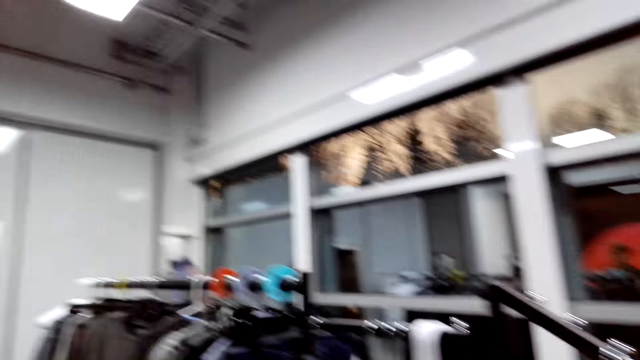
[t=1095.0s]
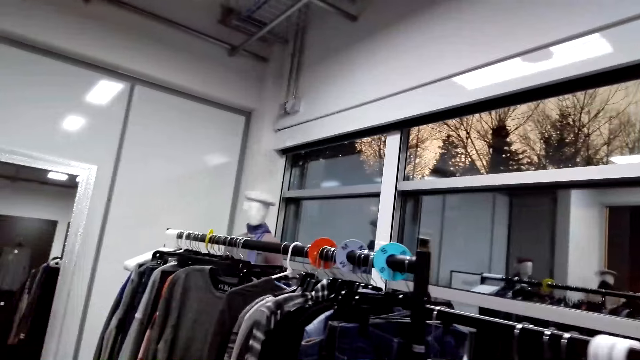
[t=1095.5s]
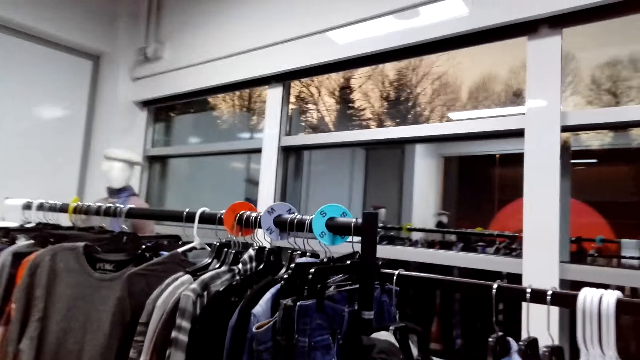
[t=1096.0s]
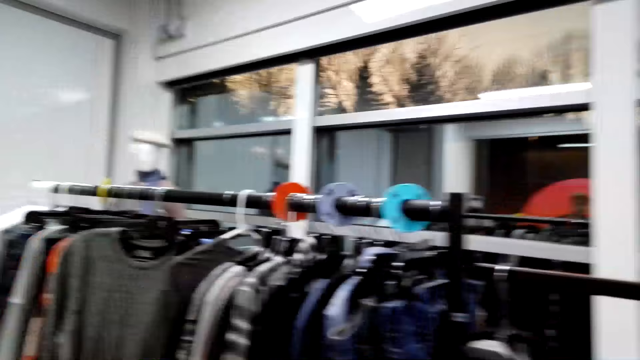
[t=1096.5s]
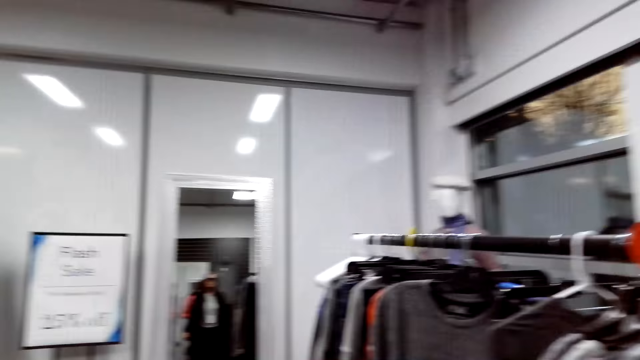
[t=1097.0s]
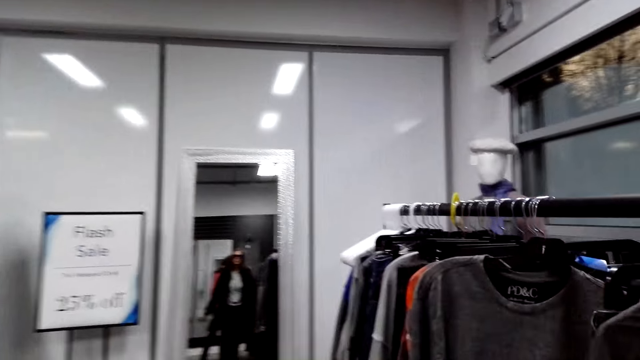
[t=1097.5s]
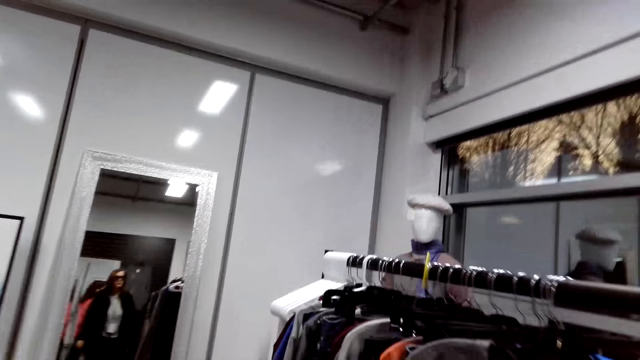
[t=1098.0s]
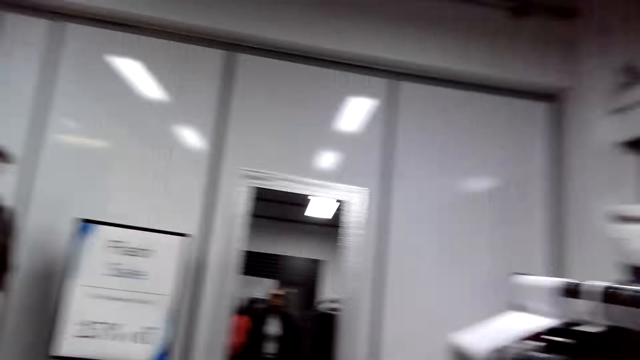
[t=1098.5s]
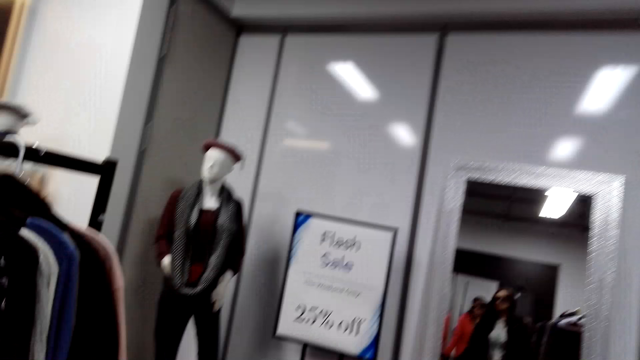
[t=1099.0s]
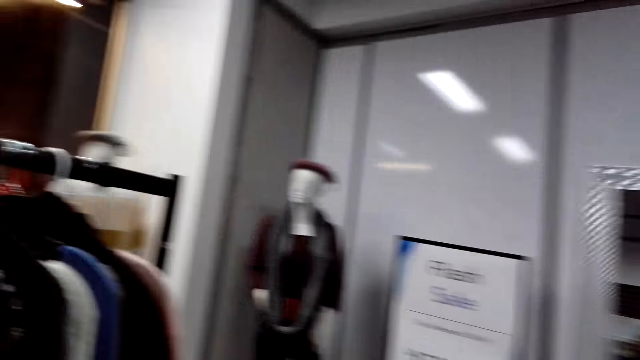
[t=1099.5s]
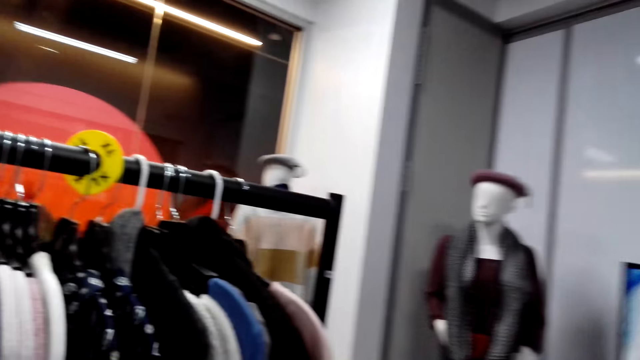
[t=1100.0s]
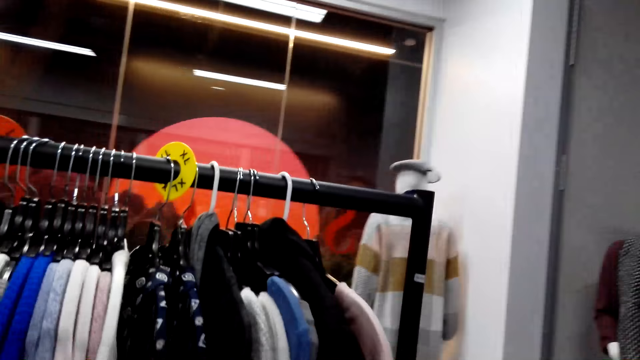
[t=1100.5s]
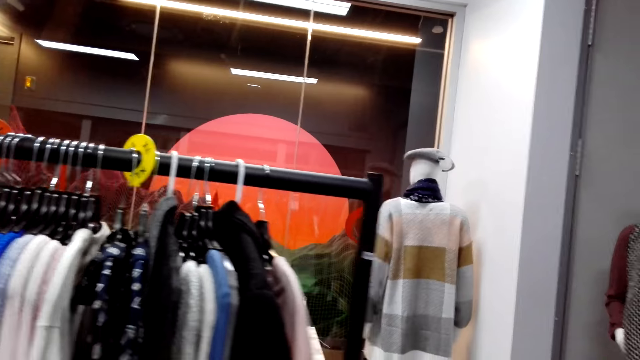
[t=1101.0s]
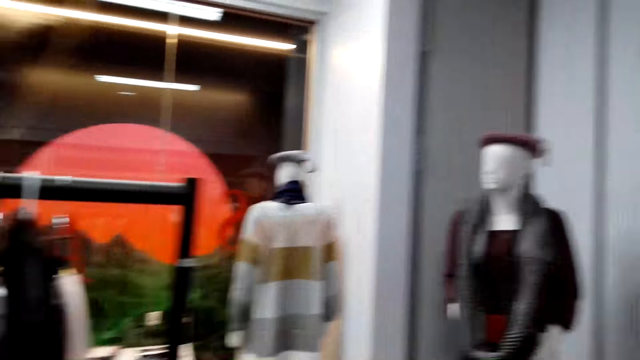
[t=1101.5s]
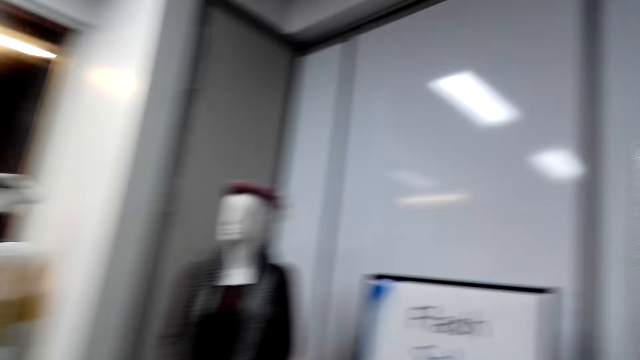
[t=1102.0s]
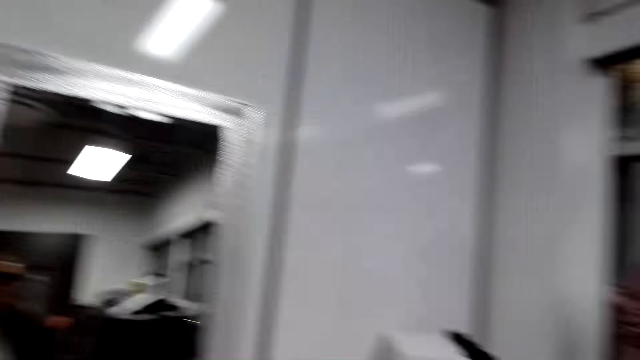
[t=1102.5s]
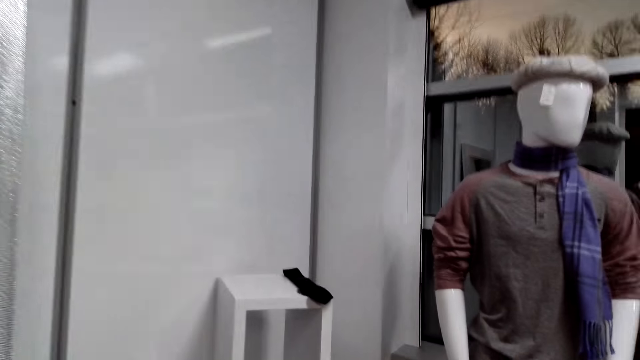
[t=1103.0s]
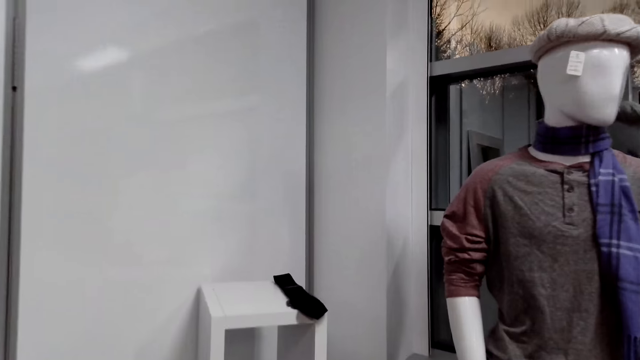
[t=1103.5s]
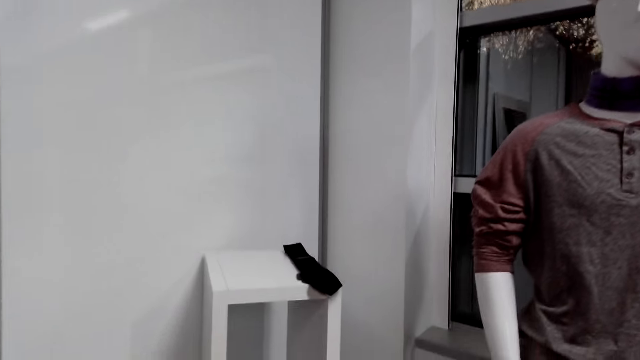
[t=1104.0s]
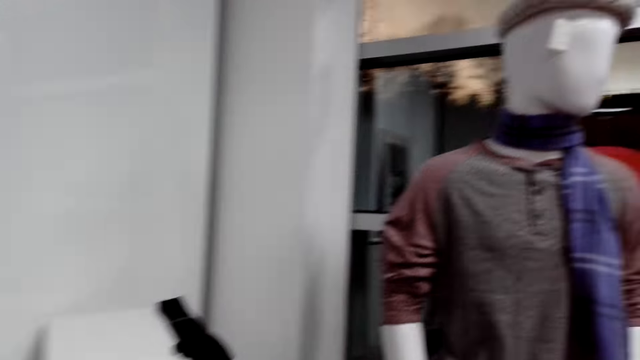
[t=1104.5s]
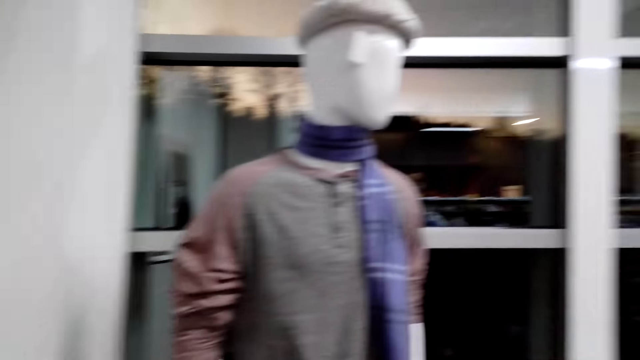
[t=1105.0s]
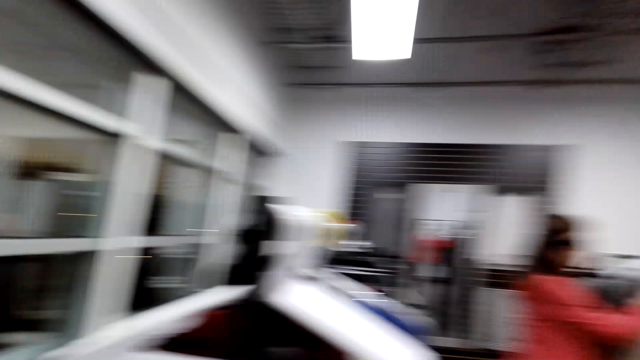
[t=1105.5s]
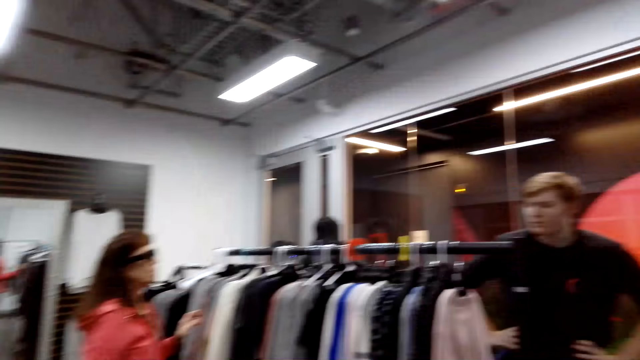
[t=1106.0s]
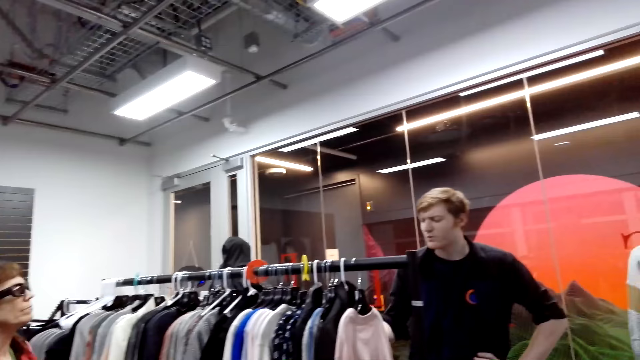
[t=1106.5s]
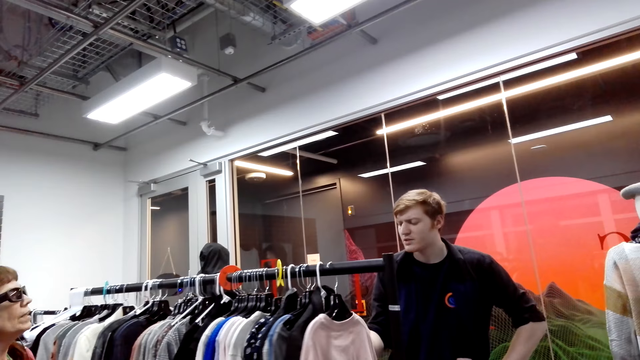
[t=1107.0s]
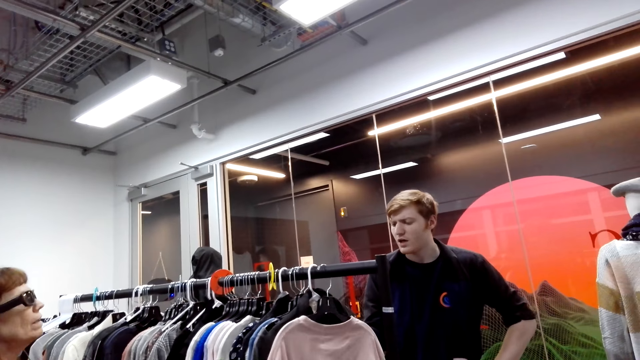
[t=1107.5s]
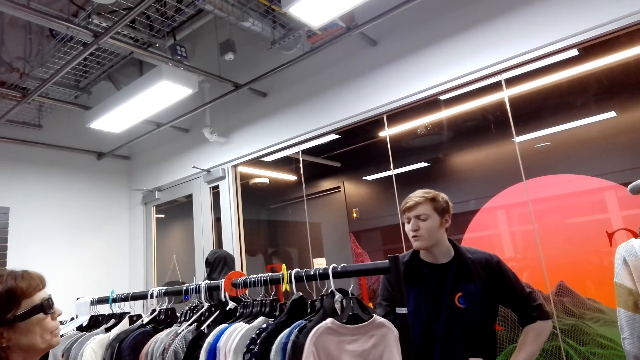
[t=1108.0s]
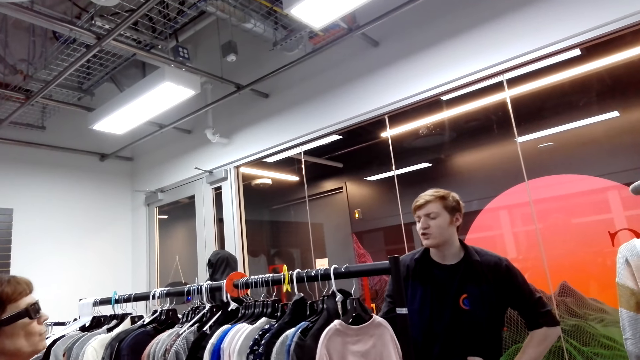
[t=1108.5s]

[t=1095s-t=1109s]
A person converses with the female and the camera wearer. The camera wearer walks around the clothes store. The woman walks around. Another person converses with the female.

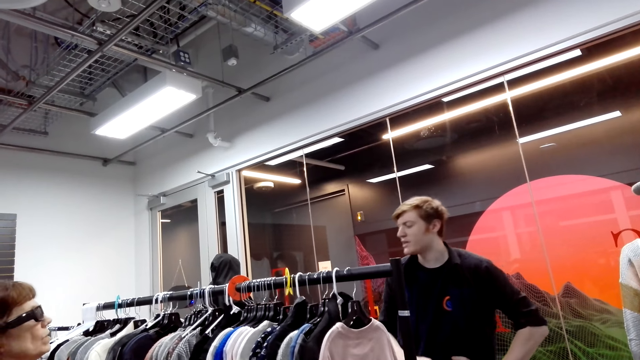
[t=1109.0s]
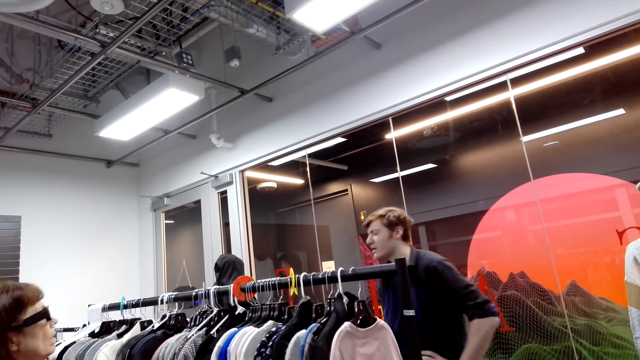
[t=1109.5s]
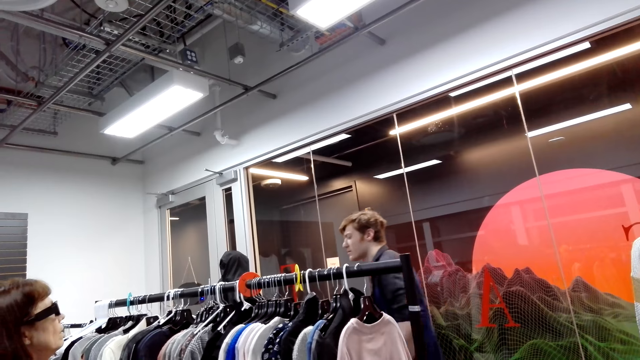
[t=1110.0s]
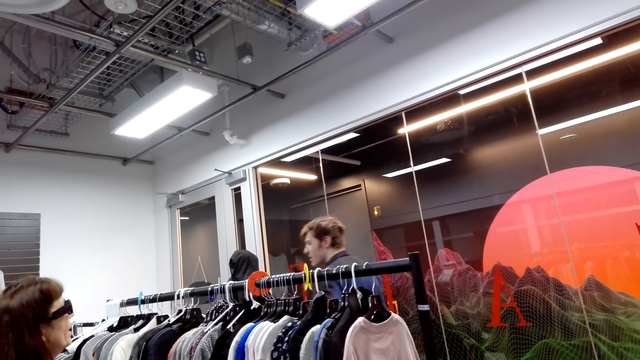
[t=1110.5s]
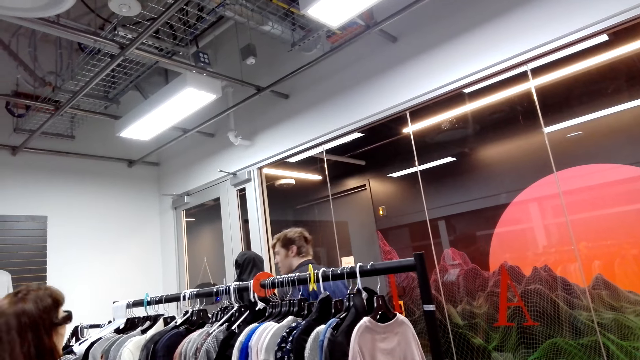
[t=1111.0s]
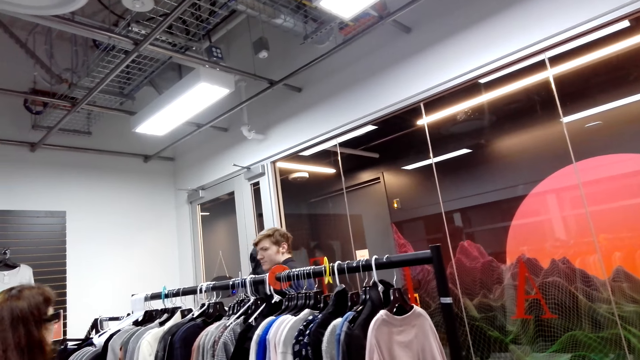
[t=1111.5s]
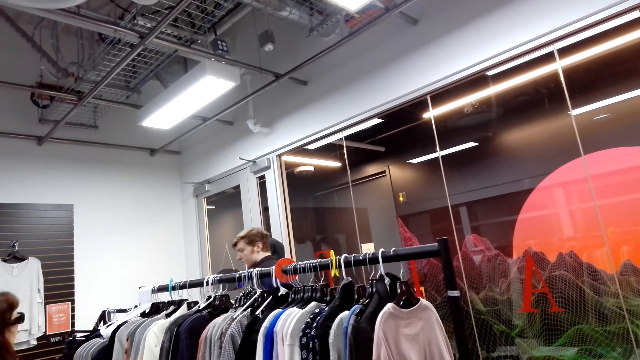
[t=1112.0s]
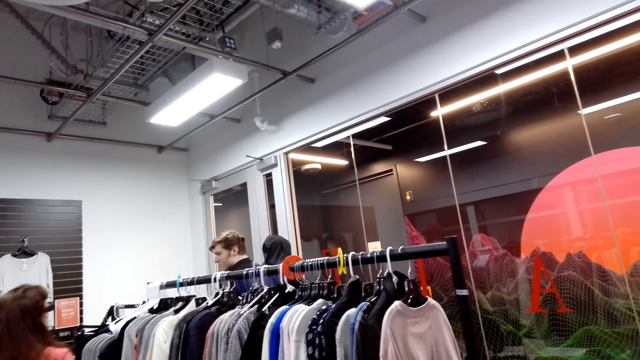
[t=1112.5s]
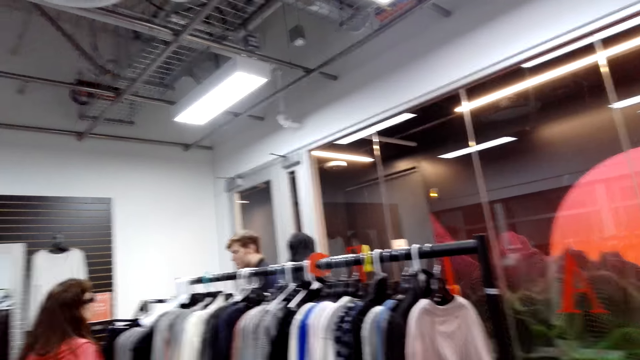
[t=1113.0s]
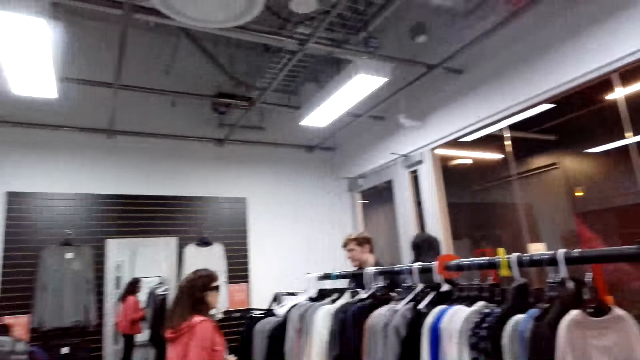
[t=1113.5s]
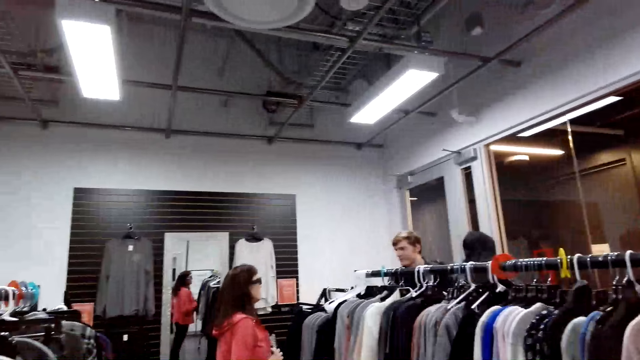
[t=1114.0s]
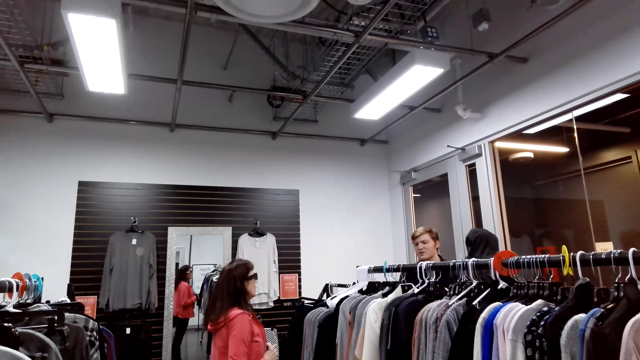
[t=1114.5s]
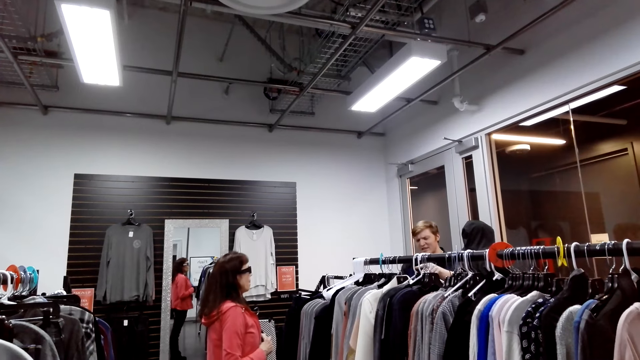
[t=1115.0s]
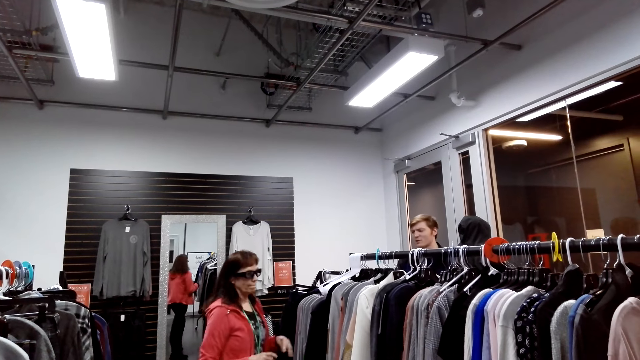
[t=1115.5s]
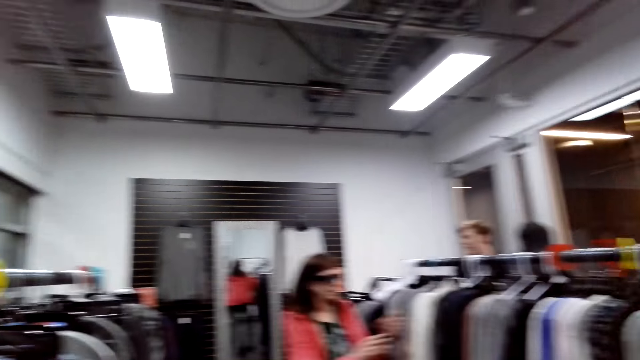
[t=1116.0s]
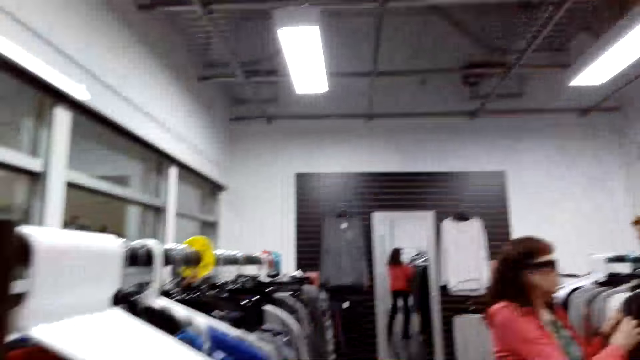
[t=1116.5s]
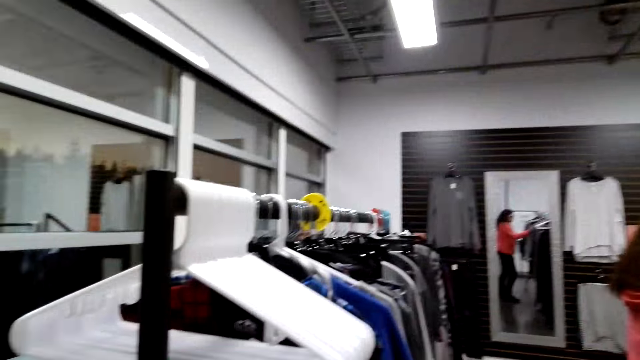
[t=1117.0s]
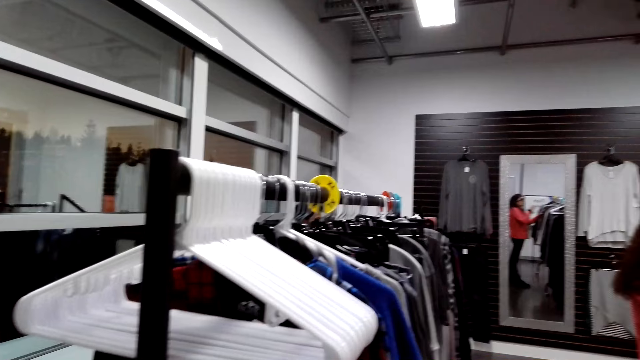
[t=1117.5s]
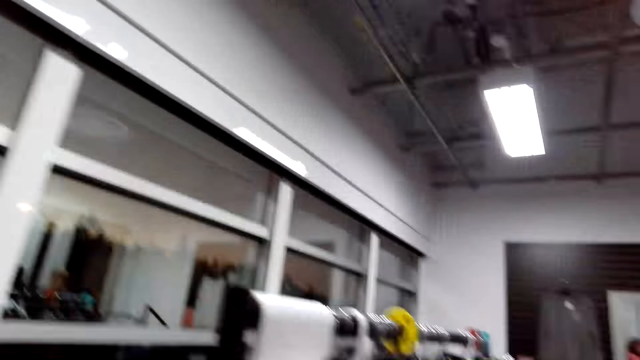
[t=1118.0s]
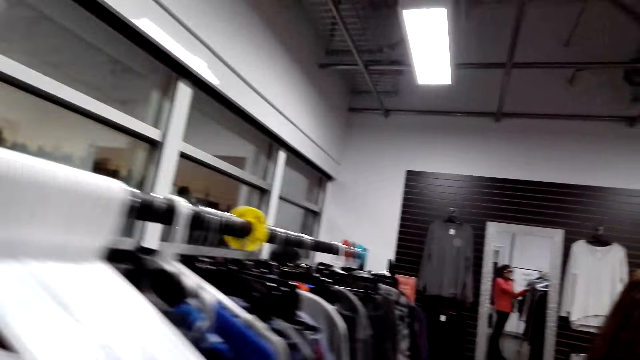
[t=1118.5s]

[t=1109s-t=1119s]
A man walks around. The camera wearer looks around.
